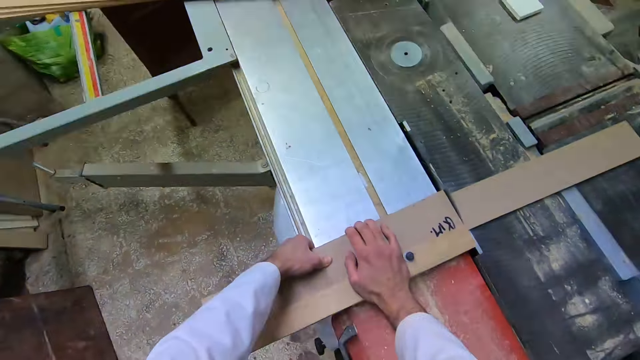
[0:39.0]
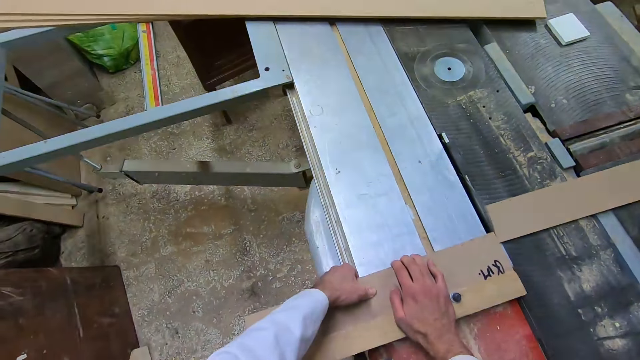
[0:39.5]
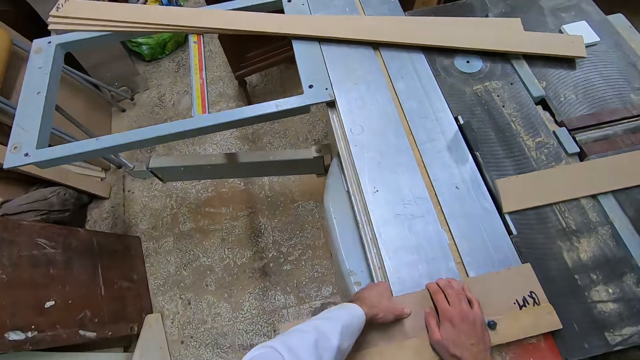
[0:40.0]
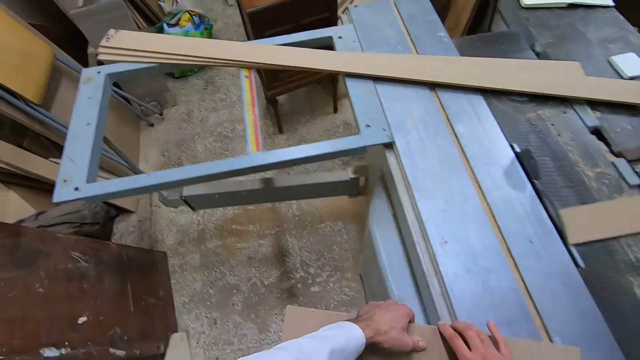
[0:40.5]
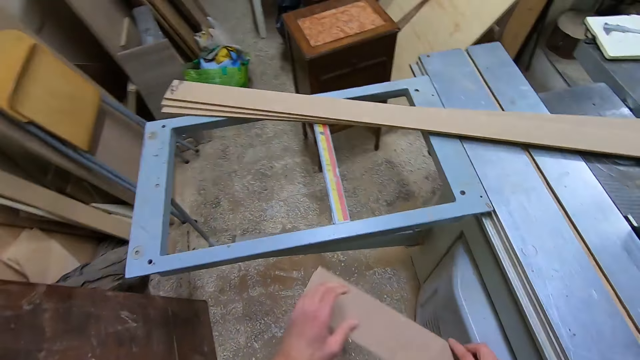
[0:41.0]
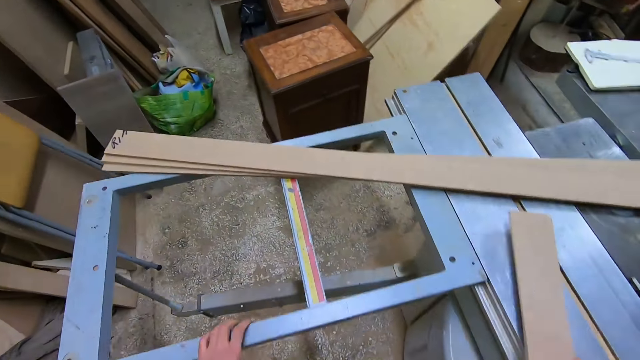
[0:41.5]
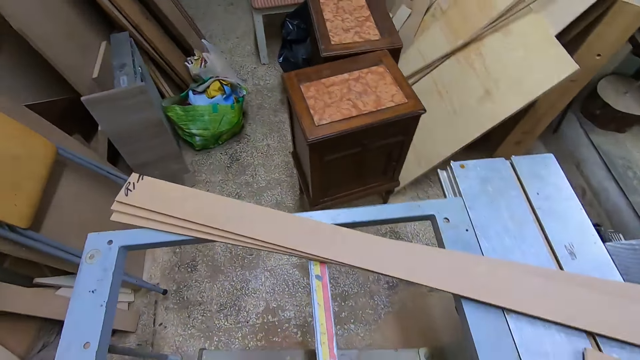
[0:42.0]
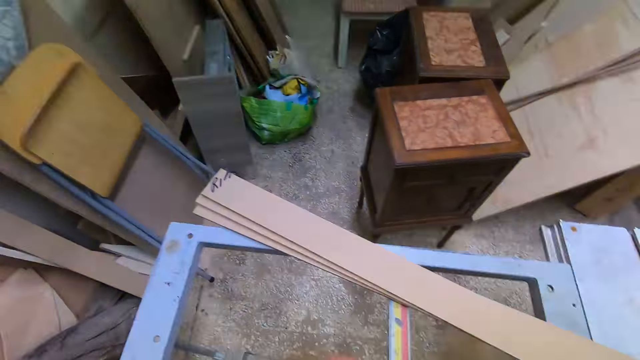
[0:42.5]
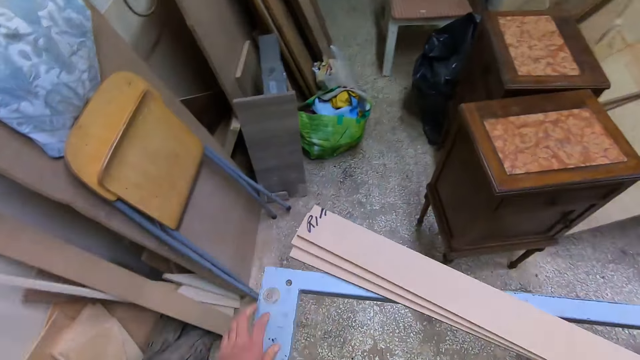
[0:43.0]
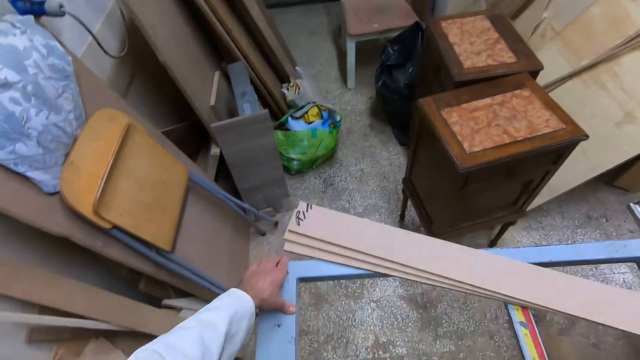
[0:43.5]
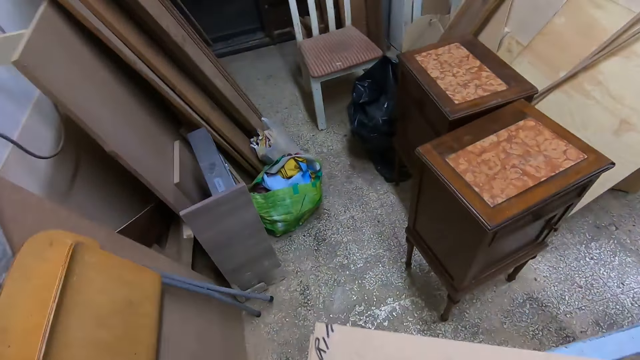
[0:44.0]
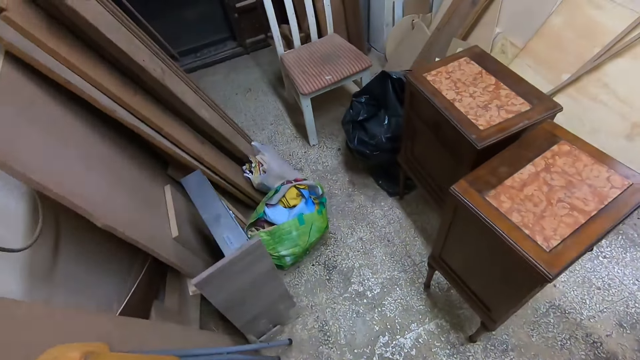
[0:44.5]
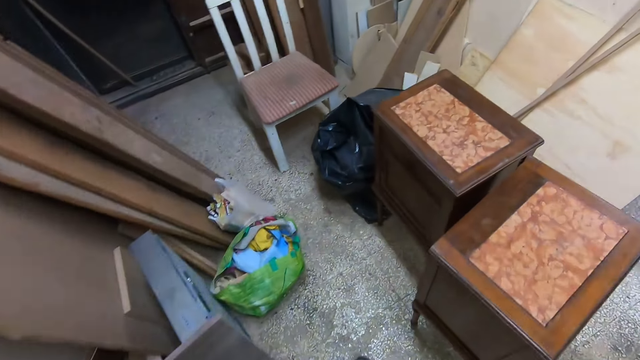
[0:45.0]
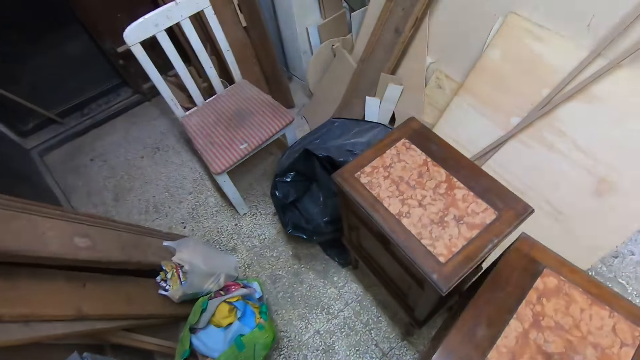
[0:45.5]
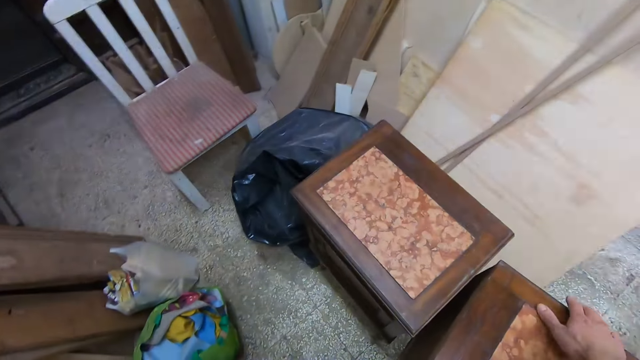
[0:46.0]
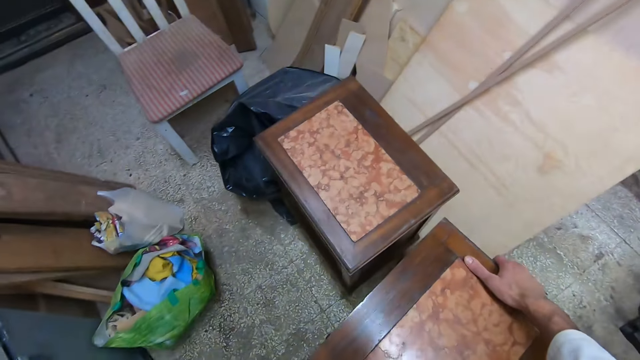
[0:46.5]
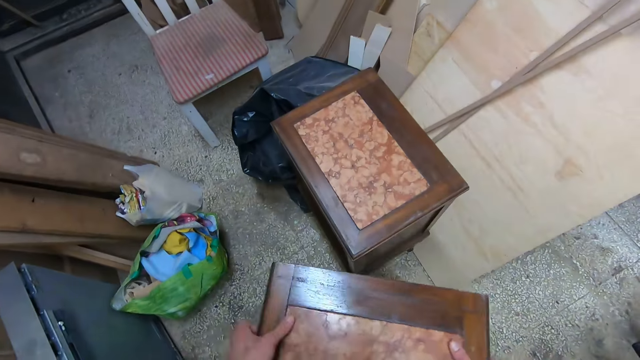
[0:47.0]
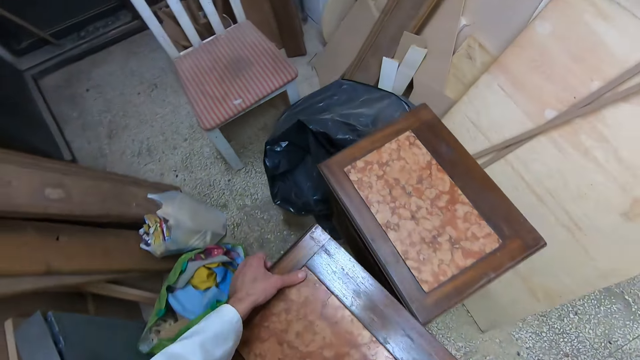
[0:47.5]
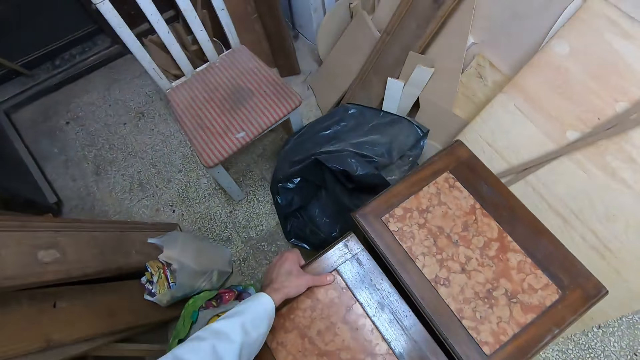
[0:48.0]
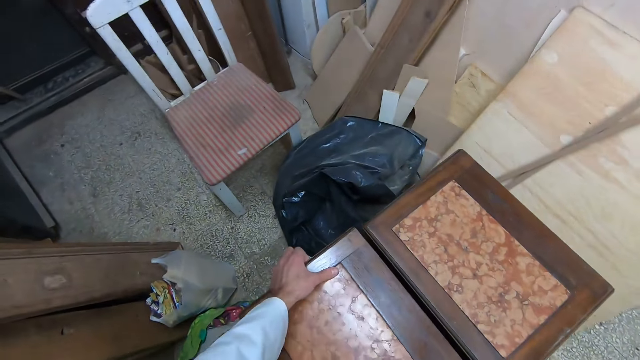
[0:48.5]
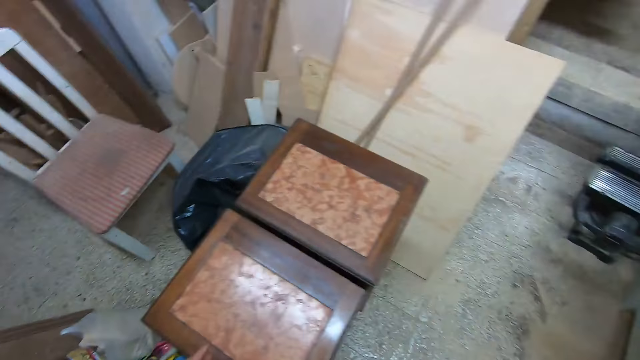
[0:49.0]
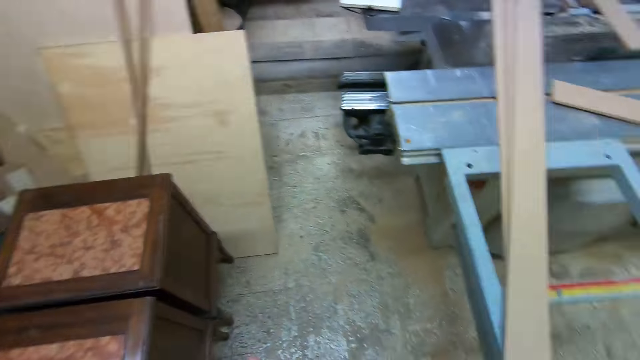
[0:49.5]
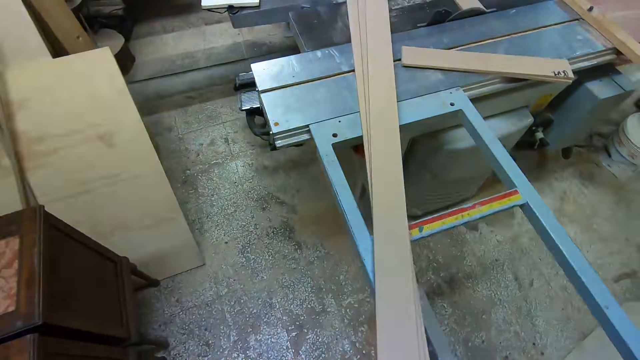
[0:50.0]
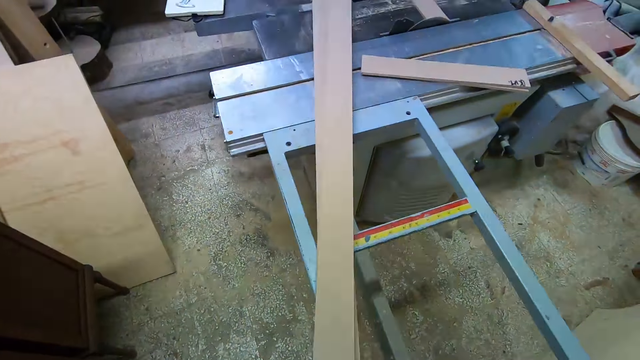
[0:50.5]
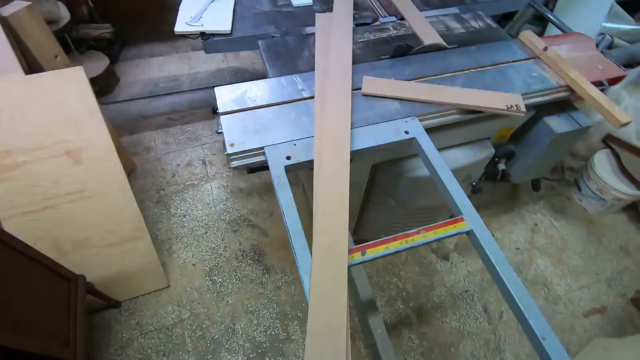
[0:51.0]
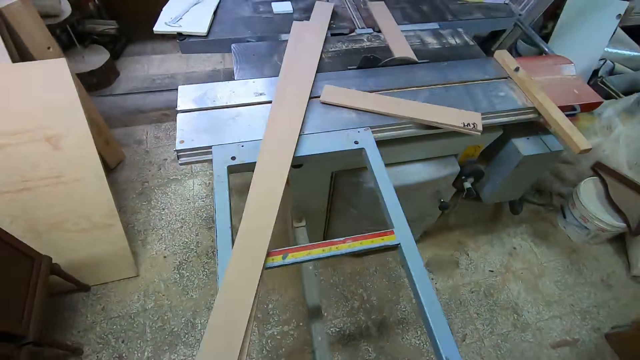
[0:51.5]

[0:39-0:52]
The camera wearer removes the timber from the table saw. They walk. They pick a stool in the workshop. They drop the stool in front of another stool in the workshop. They walk.

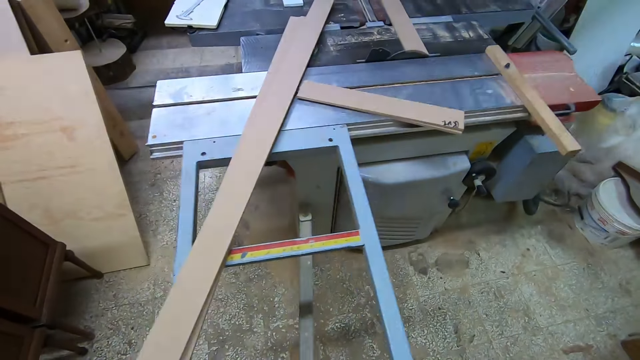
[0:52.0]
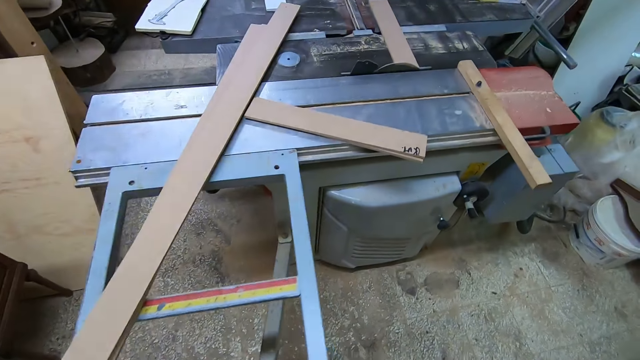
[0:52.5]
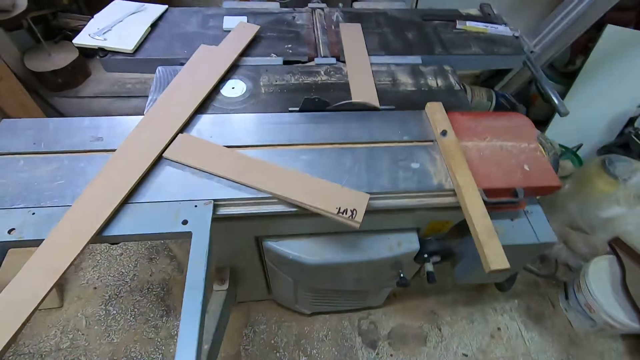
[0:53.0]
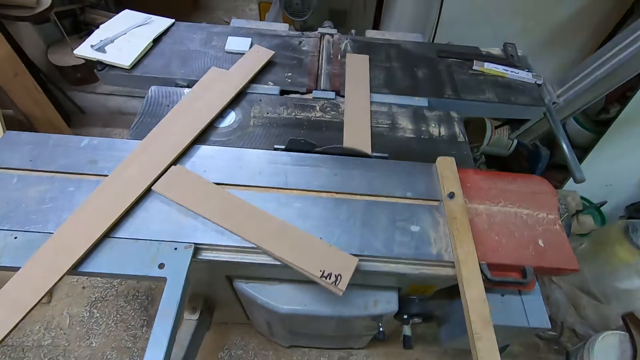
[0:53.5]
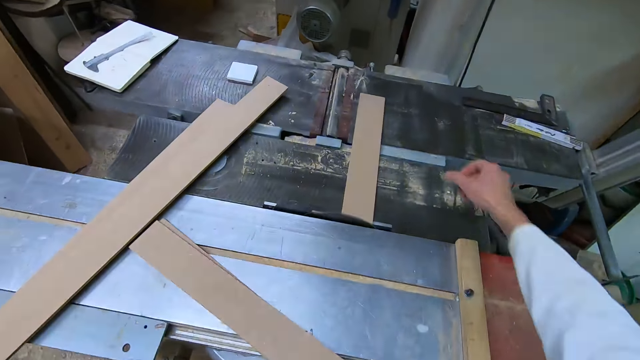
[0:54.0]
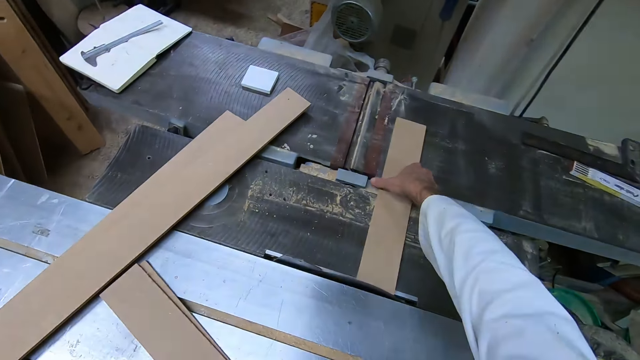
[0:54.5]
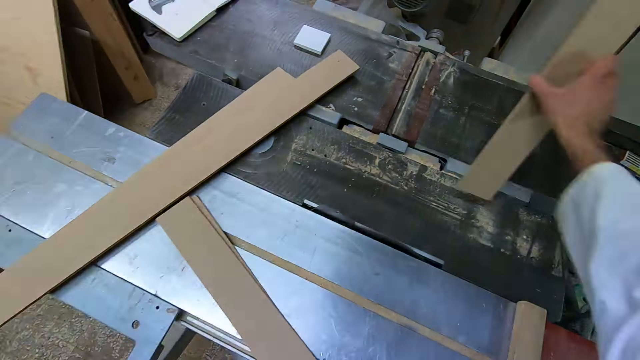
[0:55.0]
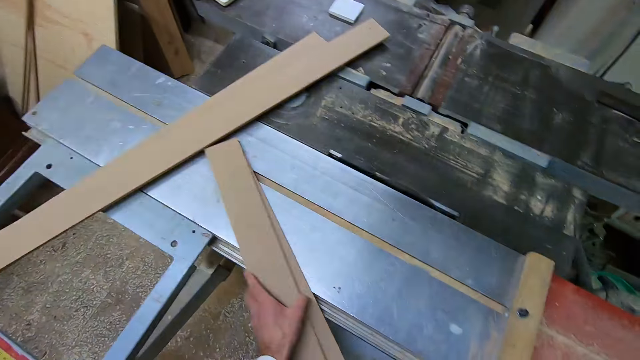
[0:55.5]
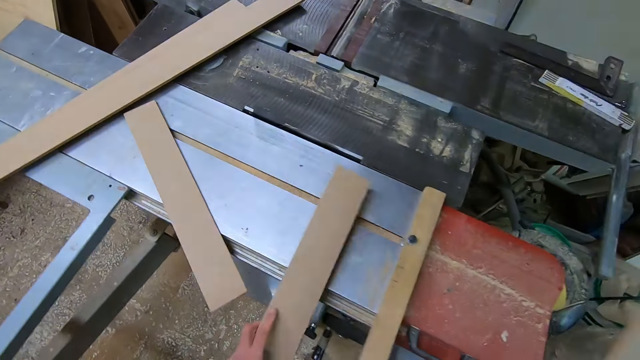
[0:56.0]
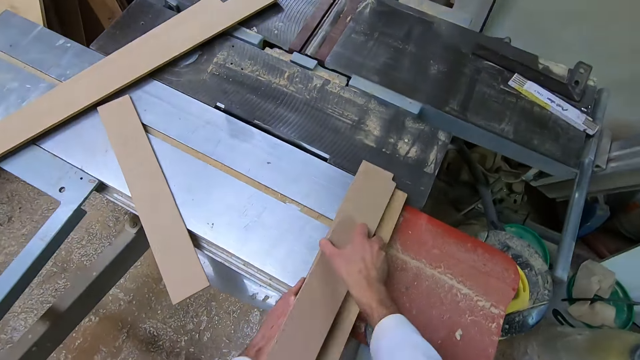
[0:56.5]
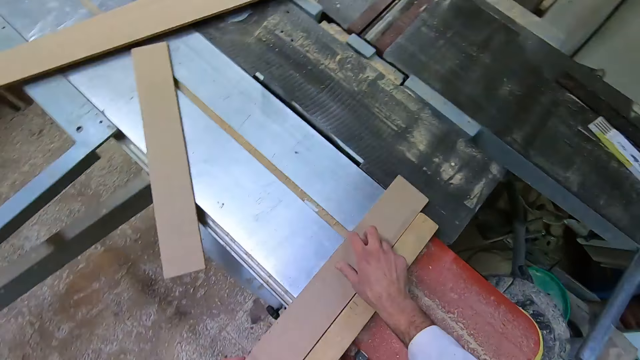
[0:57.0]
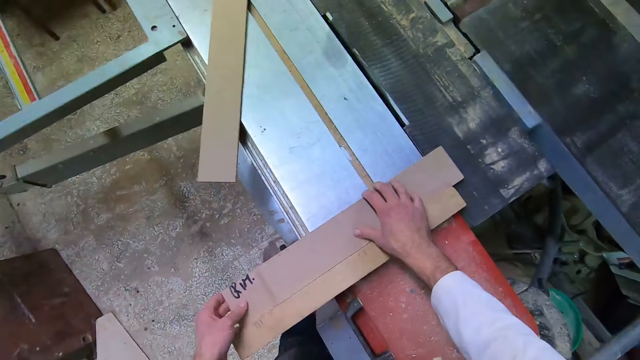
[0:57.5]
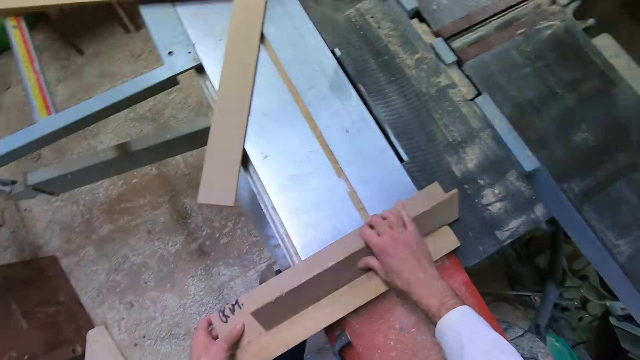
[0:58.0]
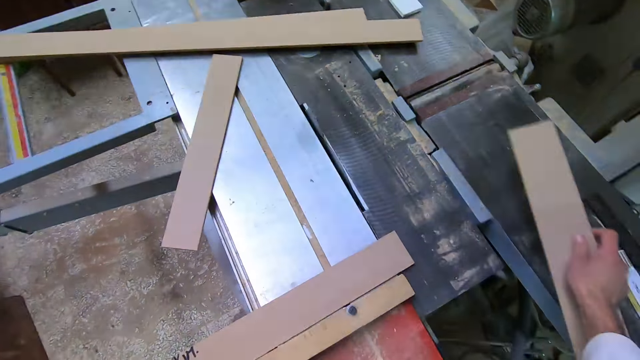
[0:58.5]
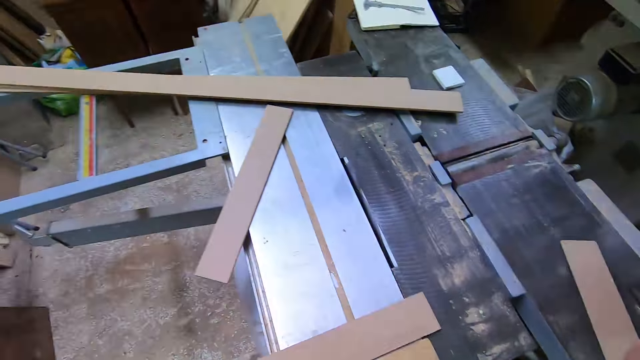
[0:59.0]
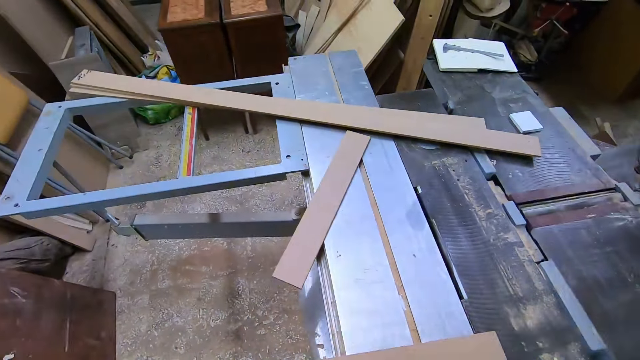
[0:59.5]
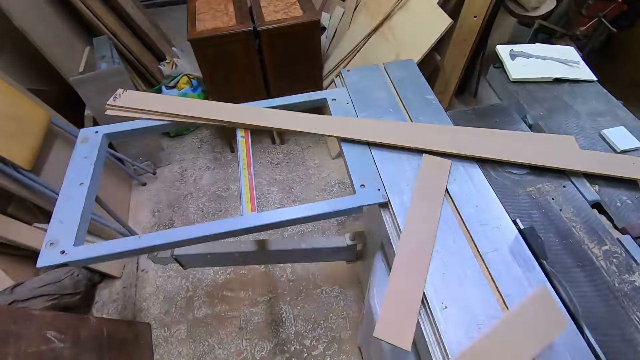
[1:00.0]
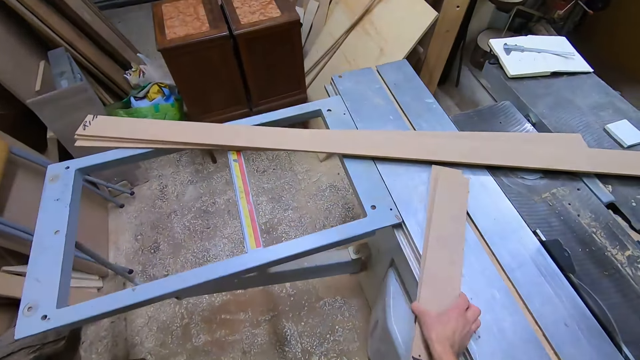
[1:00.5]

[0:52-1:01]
The camera wearer picks another wood on one side of the table saw machine. He picks another wood with his left hand on the table saw machine. He places both woods on the table saw machine. He picks a wood from both woods on the table saw machine and drops the wood on the other side of the table saw machine. He picks timber.
